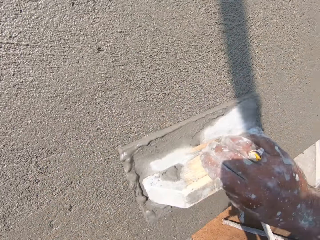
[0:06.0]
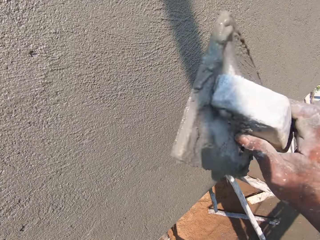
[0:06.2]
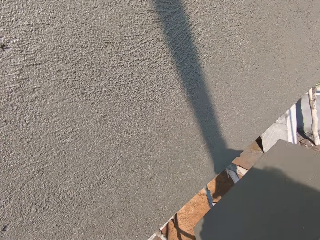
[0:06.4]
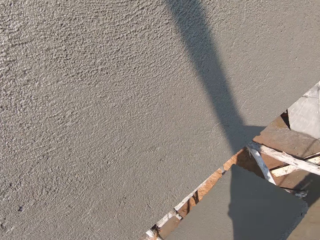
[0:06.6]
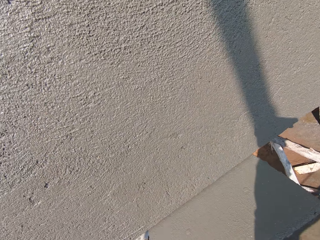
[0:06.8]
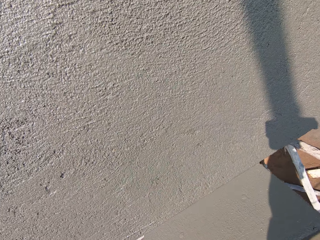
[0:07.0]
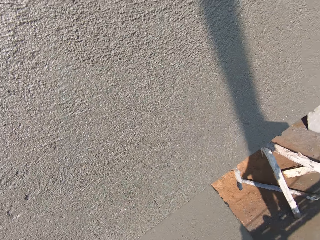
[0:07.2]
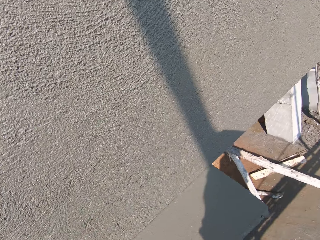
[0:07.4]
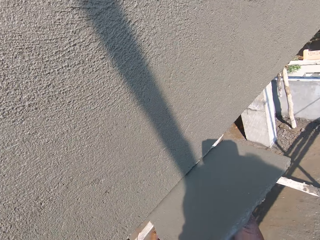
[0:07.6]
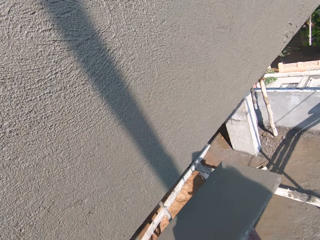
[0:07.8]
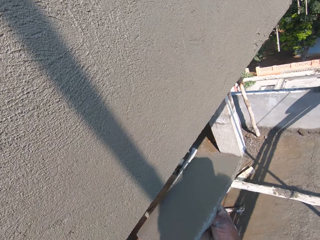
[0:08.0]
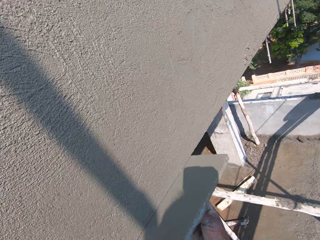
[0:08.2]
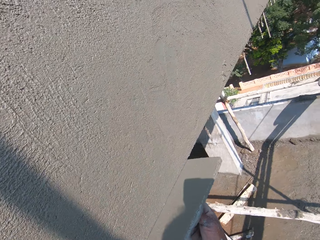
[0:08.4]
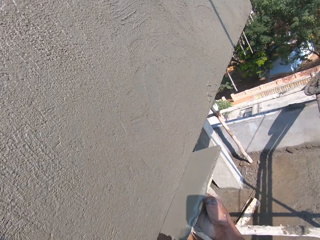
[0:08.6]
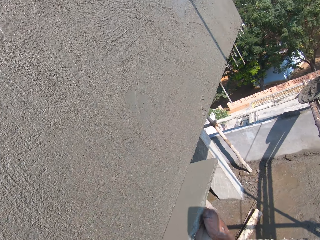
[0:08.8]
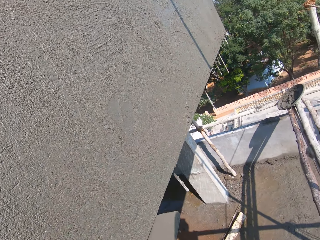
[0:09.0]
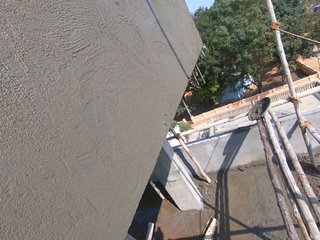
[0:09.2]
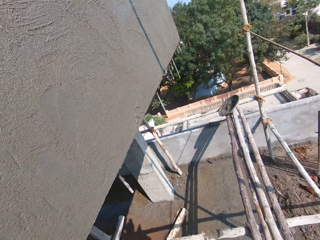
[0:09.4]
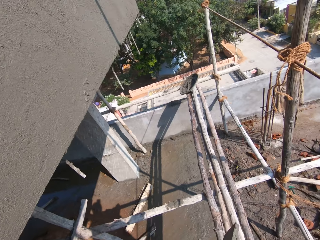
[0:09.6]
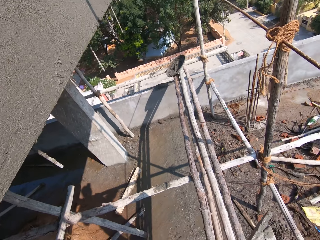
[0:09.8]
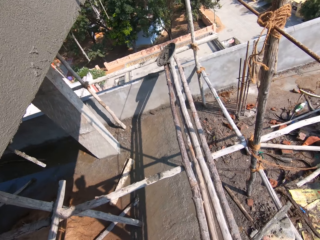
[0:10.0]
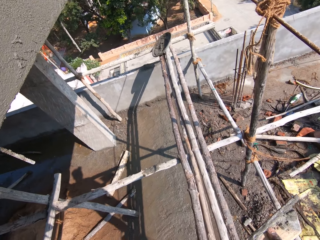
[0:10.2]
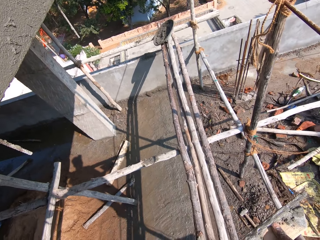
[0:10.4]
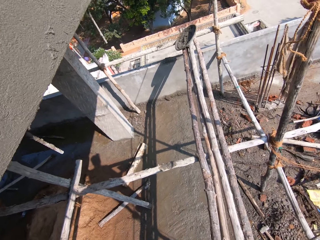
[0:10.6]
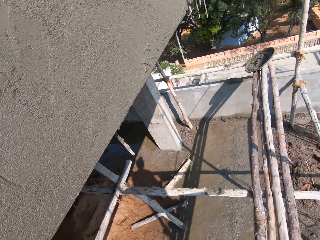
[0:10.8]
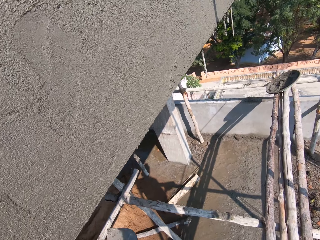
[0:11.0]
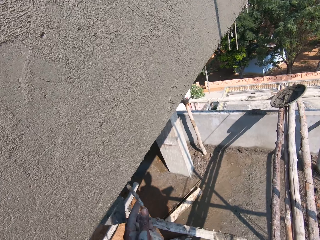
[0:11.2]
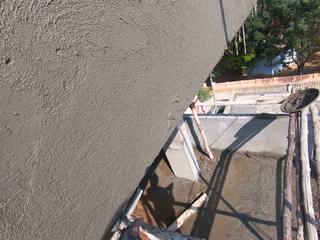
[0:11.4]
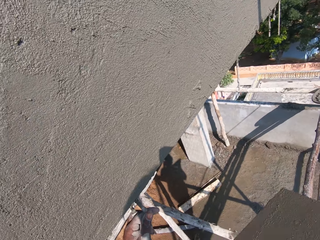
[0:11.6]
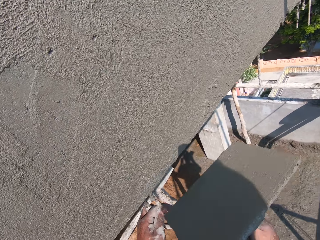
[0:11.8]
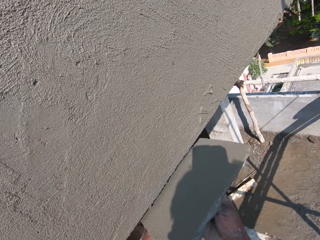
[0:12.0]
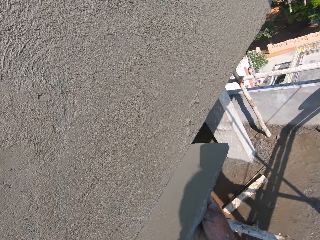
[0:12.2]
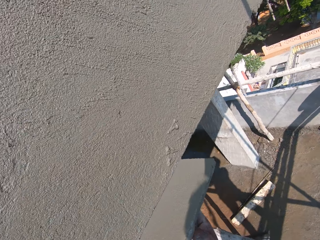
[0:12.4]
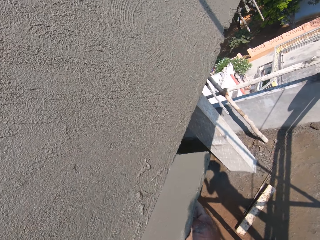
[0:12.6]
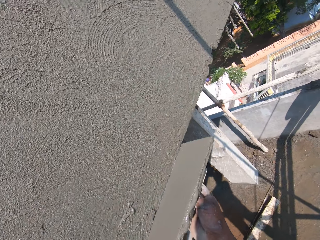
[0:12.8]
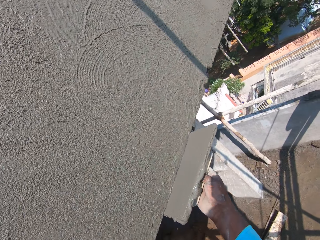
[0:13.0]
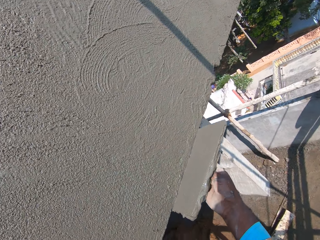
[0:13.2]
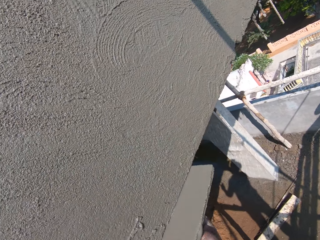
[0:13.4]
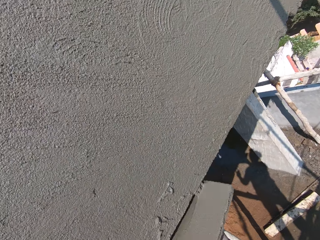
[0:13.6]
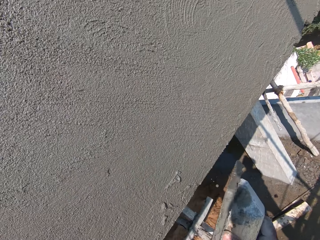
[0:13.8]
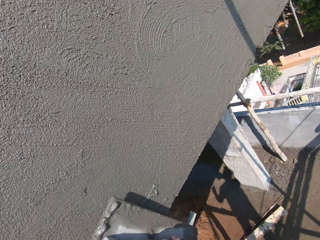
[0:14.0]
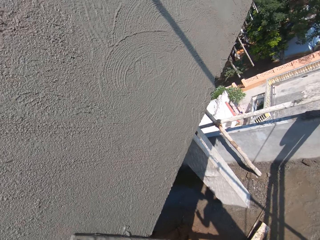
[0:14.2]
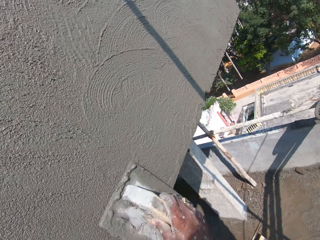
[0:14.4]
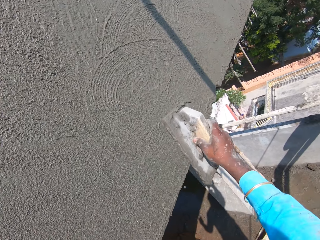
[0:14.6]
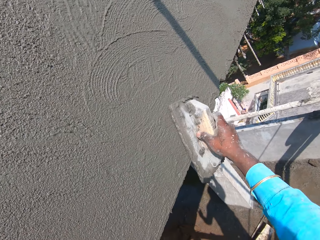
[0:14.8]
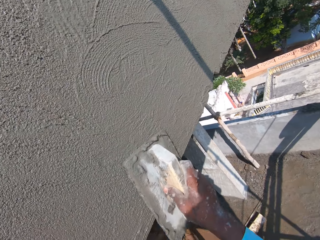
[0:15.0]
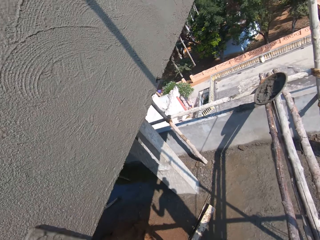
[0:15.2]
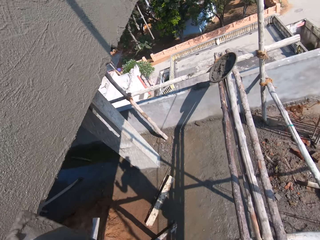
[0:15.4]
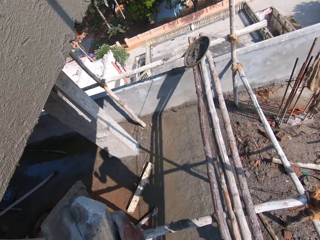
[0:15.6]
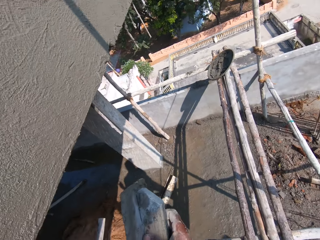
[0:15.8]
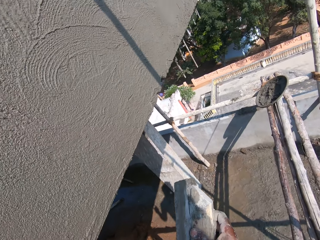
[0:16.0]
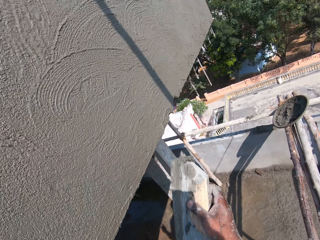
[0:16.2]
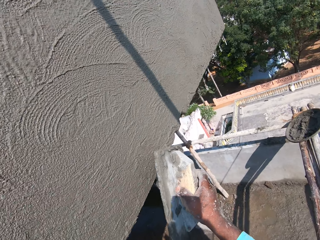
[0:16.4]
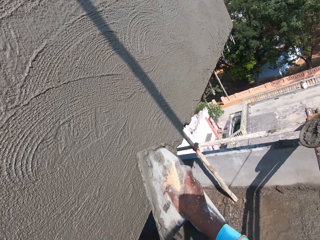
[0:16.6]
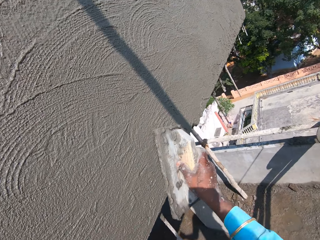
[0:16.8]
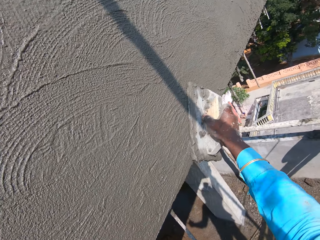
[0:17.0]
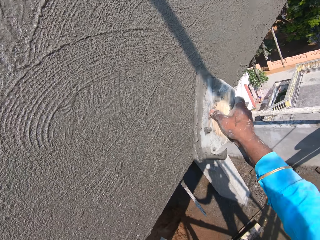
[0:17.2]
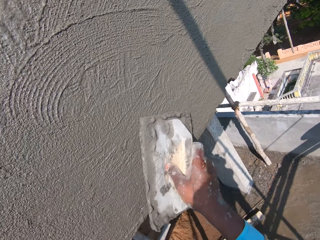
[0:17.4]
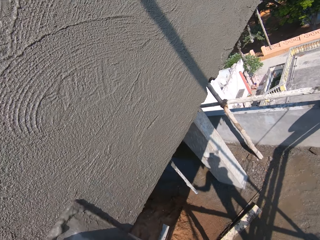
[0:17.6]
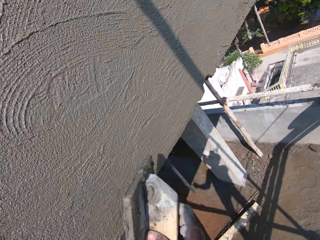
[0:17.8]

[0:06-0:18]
The camera wearer plasters the wall. They stare down. They plaster the wall.

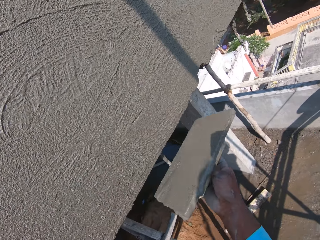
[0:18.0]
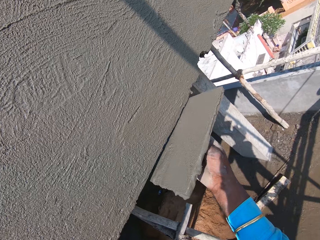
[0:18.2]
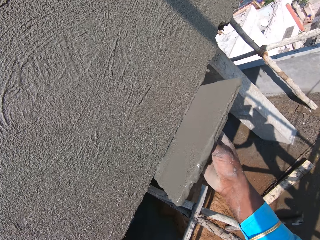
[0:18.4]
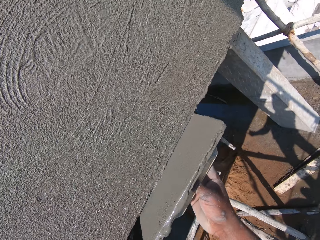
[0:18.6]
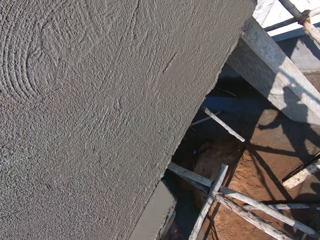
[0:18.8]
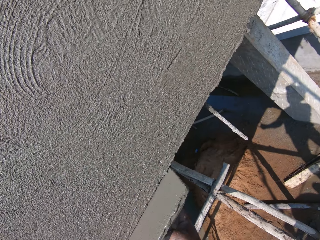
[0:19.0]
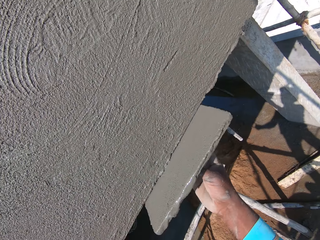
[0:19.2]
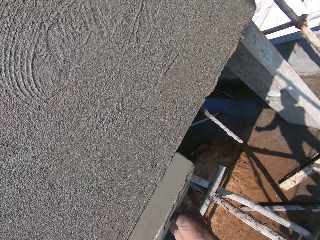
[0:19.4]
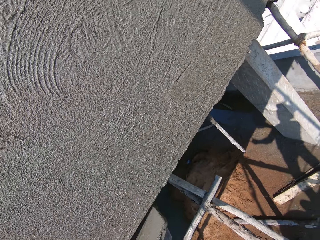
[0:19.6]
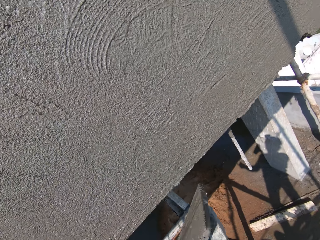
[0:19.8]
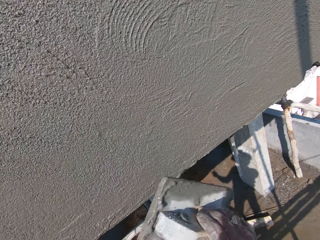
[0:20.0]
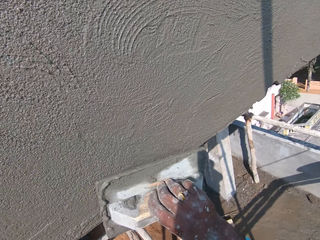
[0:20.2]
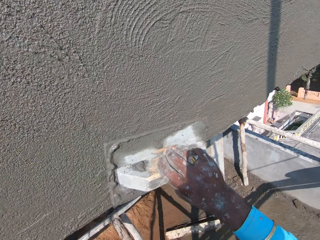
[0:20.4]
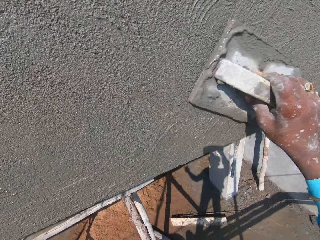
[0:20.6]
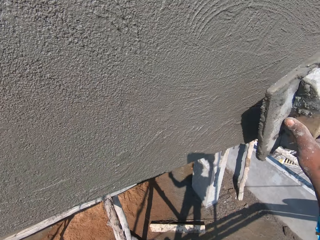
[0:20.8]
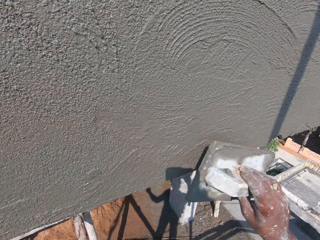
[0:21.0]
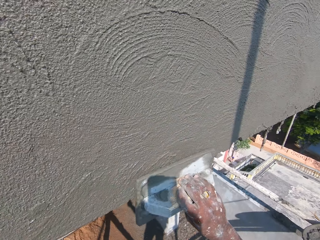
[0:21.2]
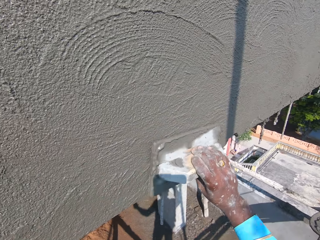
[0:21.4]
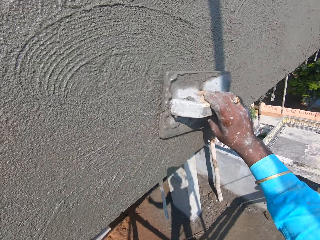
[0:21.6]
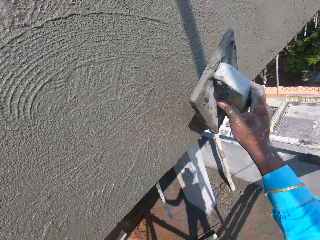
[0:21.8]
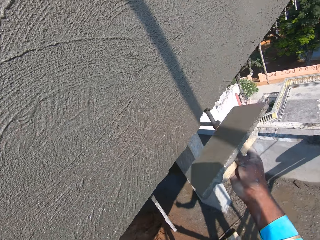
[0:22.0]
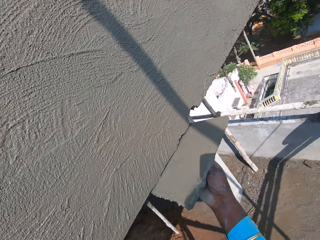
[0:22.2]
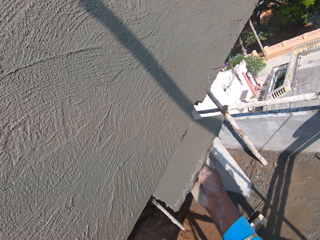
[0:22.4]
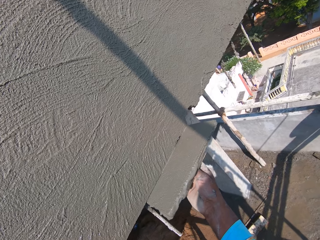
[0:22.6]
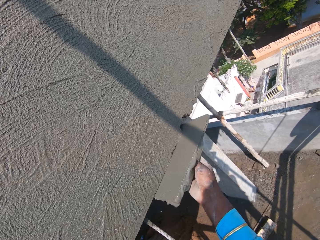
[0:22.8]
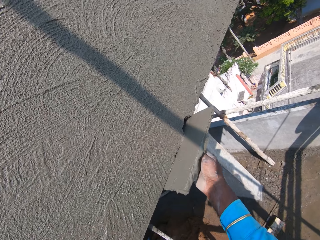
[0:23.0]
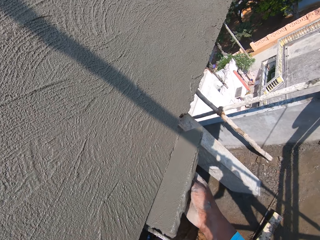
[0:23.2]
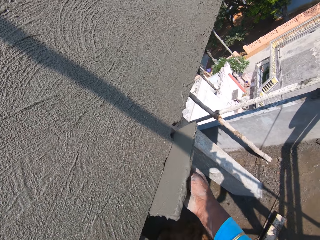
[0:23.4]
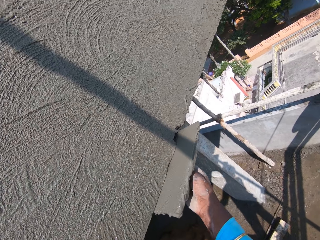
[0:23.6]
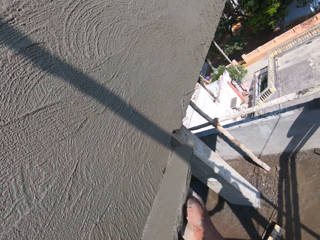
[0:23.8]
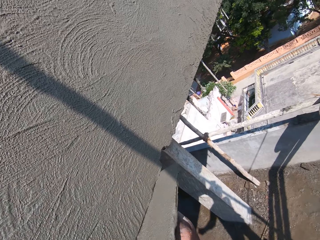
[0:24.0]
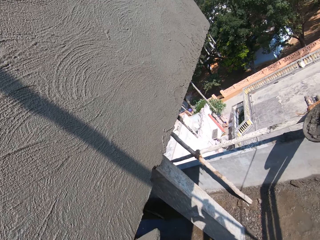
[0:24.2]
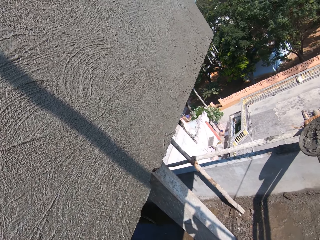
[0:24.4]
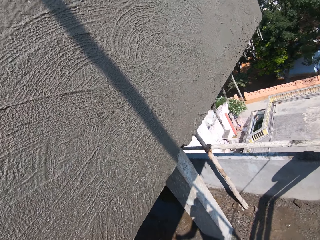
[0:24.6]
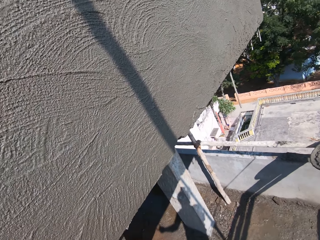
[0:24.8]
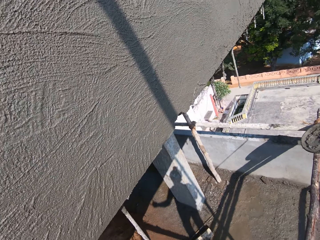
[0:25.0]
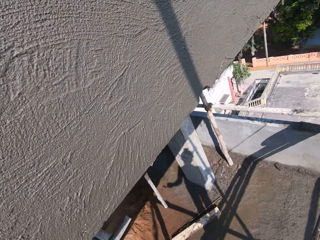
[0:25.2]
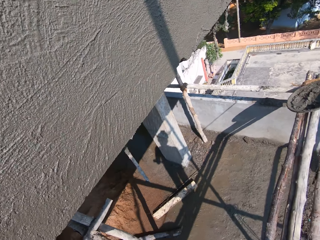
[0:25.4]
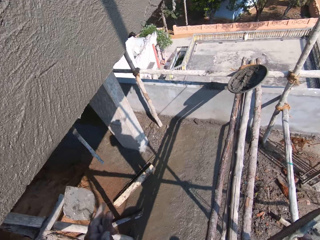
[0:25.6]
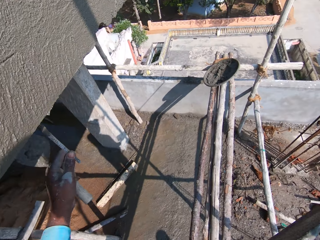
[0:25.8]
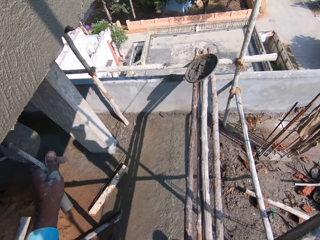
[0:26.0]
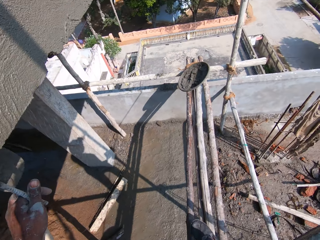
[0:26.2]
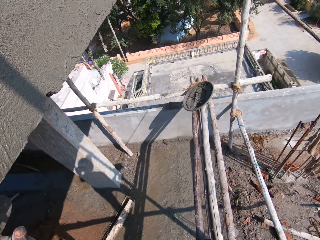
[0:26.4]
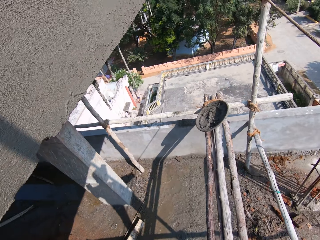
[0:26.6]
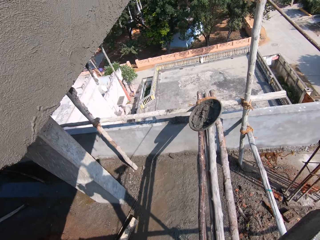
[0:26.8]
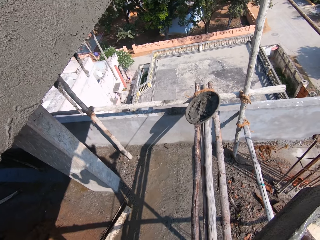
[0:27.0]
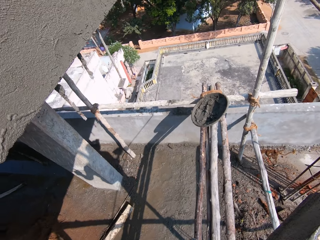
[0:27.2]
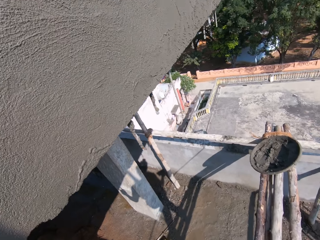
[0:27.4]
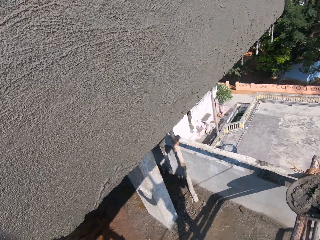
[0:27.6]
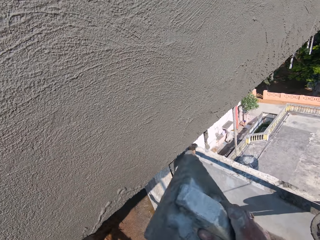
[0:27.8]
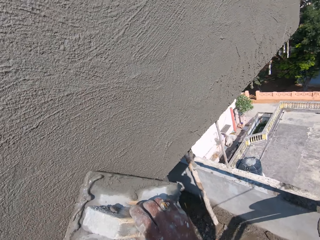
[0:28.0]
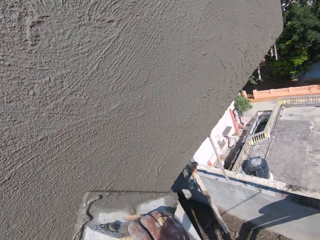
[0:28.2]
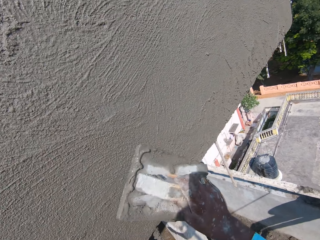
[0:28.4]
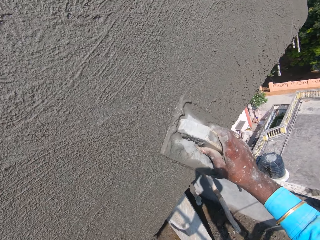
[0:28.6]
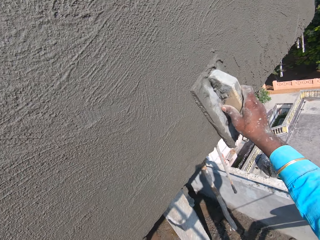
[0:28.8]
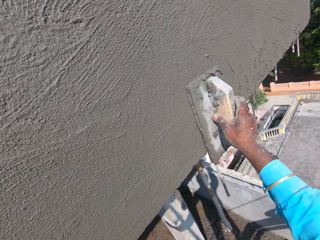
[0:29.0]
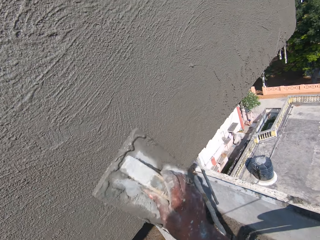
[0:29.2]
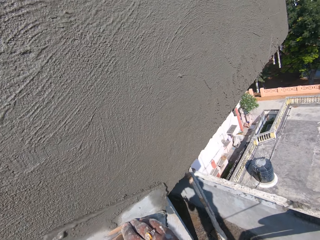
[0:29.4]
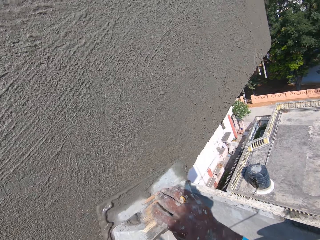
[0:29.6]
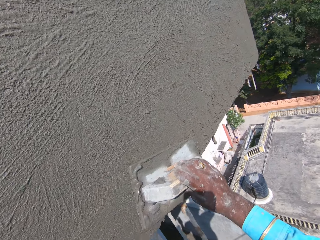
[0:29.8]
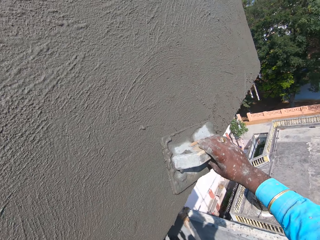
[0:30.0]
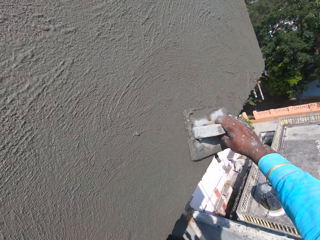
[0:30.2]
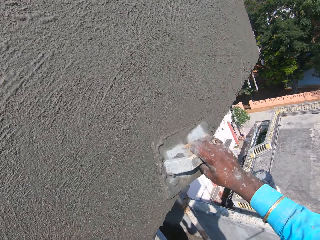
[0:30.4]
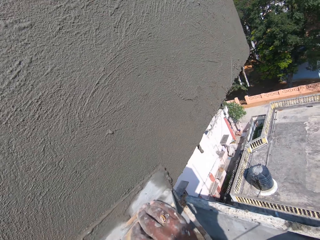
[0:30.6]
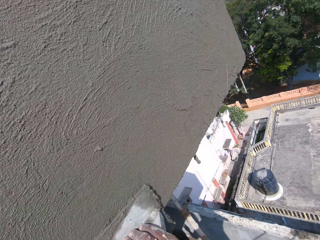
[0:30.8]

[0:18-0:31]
The camera wearer stares down. They plaster the wall.
